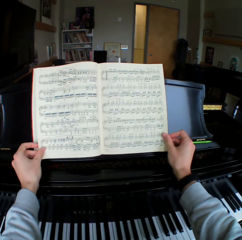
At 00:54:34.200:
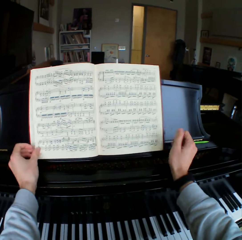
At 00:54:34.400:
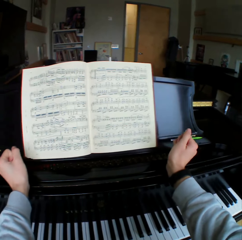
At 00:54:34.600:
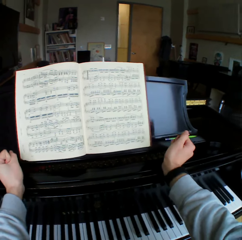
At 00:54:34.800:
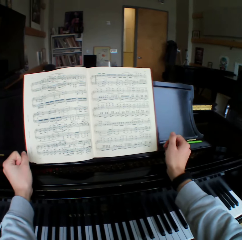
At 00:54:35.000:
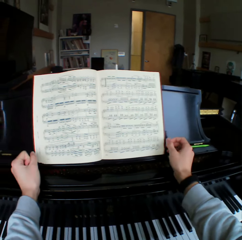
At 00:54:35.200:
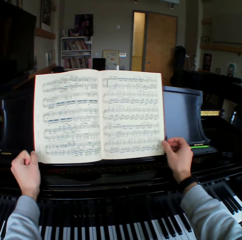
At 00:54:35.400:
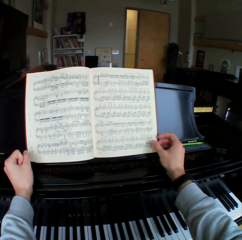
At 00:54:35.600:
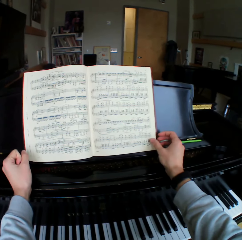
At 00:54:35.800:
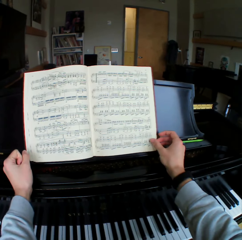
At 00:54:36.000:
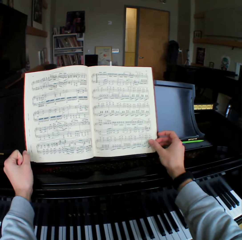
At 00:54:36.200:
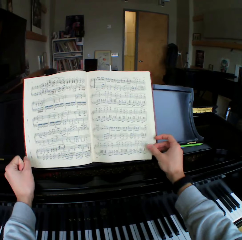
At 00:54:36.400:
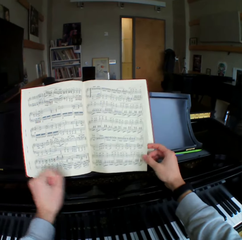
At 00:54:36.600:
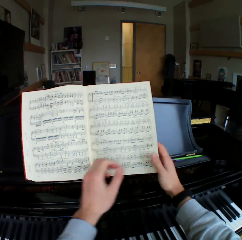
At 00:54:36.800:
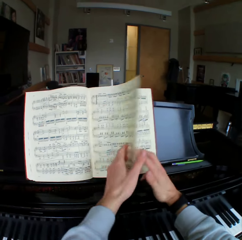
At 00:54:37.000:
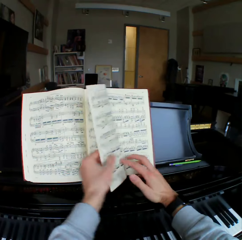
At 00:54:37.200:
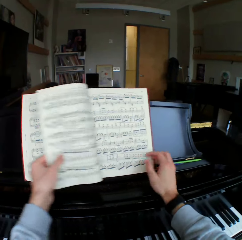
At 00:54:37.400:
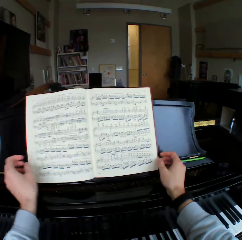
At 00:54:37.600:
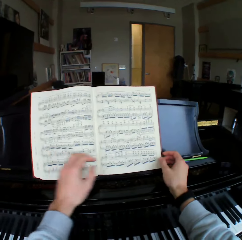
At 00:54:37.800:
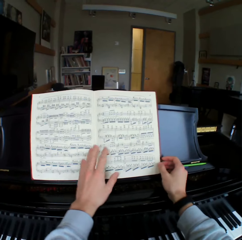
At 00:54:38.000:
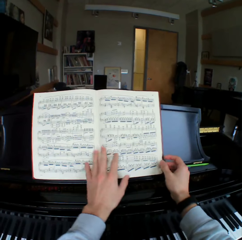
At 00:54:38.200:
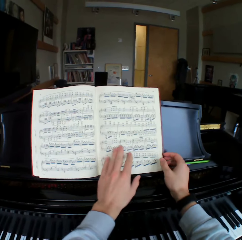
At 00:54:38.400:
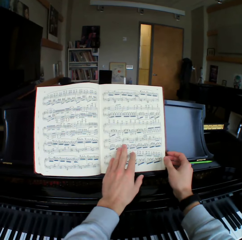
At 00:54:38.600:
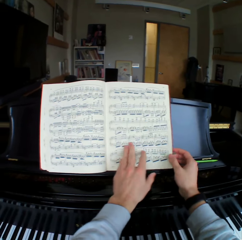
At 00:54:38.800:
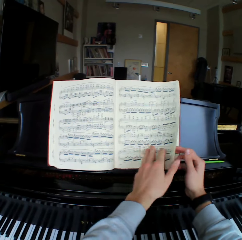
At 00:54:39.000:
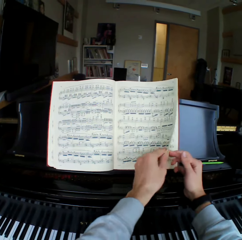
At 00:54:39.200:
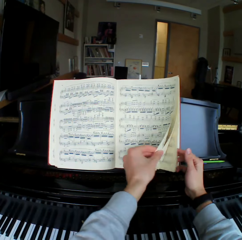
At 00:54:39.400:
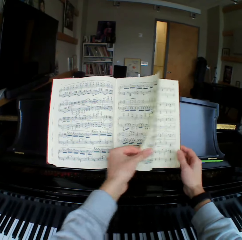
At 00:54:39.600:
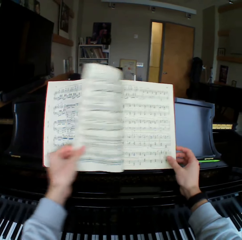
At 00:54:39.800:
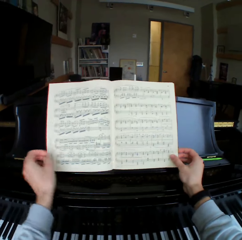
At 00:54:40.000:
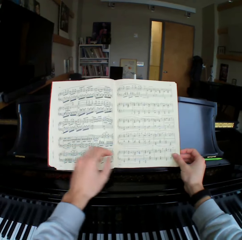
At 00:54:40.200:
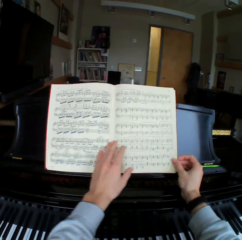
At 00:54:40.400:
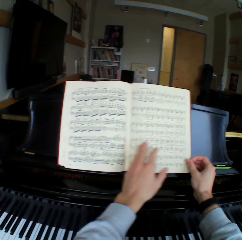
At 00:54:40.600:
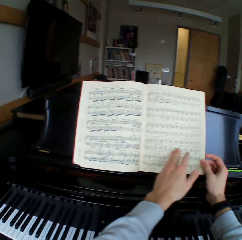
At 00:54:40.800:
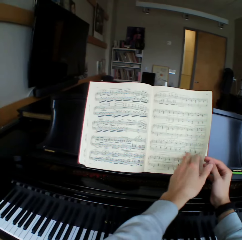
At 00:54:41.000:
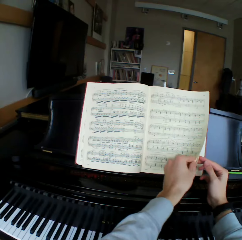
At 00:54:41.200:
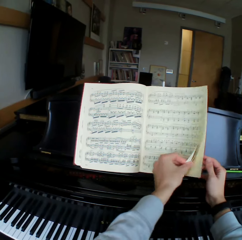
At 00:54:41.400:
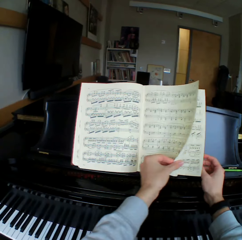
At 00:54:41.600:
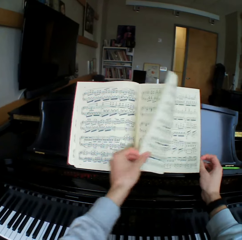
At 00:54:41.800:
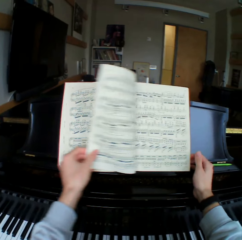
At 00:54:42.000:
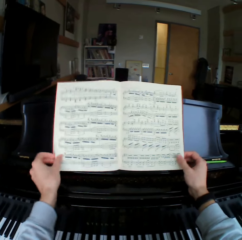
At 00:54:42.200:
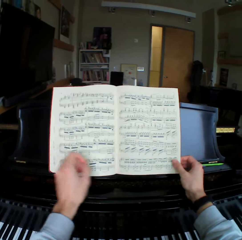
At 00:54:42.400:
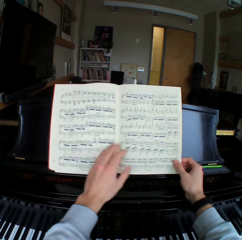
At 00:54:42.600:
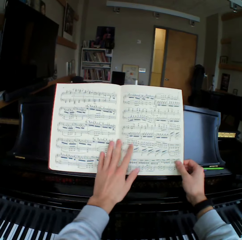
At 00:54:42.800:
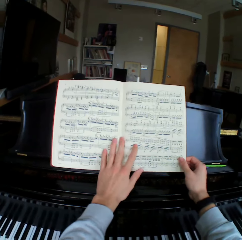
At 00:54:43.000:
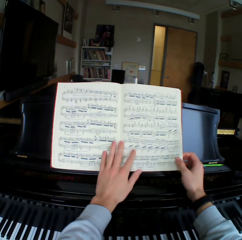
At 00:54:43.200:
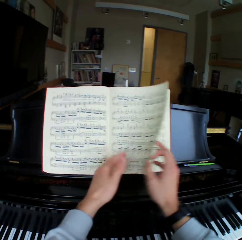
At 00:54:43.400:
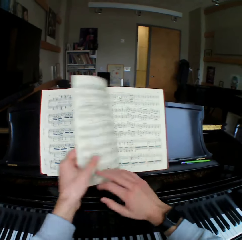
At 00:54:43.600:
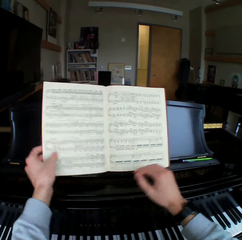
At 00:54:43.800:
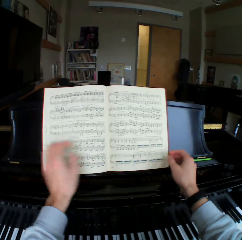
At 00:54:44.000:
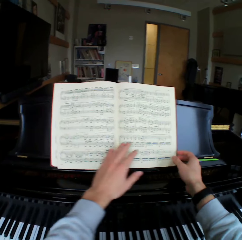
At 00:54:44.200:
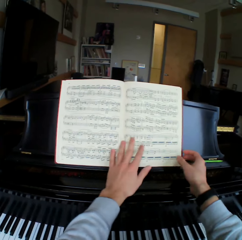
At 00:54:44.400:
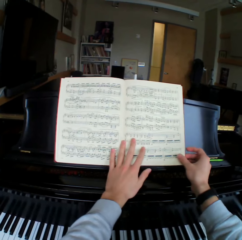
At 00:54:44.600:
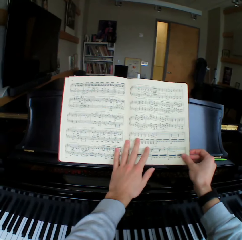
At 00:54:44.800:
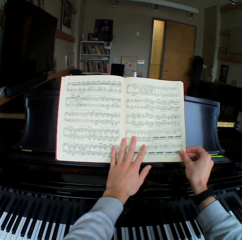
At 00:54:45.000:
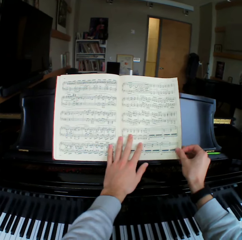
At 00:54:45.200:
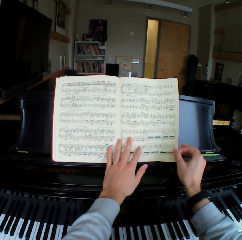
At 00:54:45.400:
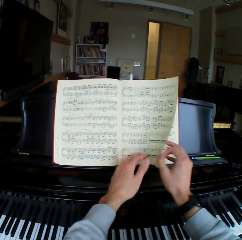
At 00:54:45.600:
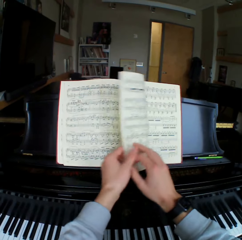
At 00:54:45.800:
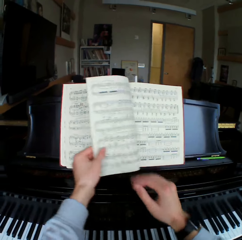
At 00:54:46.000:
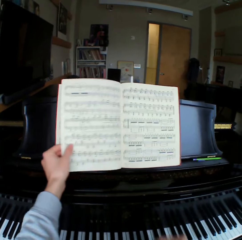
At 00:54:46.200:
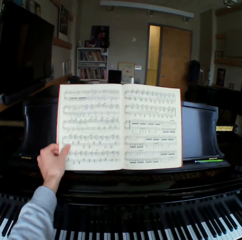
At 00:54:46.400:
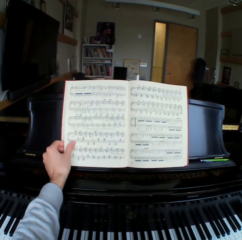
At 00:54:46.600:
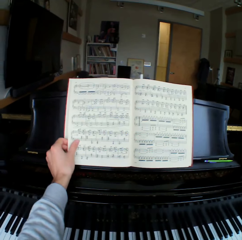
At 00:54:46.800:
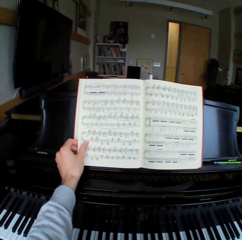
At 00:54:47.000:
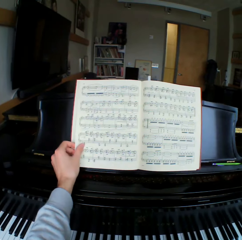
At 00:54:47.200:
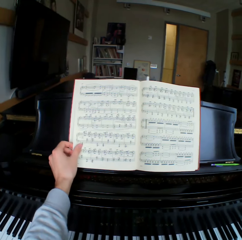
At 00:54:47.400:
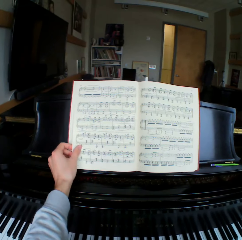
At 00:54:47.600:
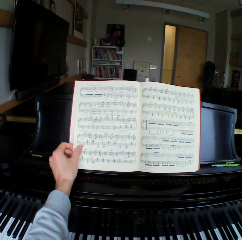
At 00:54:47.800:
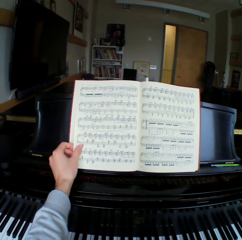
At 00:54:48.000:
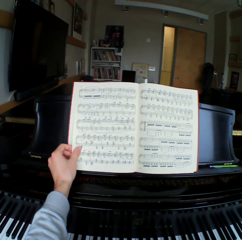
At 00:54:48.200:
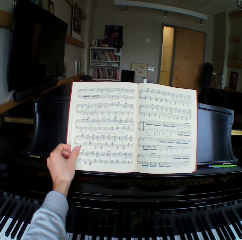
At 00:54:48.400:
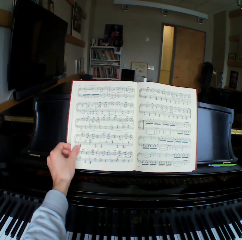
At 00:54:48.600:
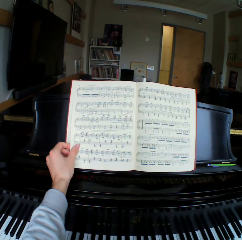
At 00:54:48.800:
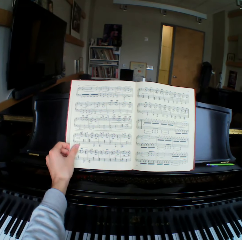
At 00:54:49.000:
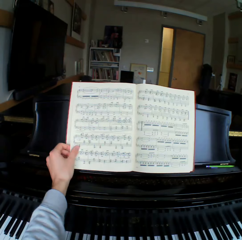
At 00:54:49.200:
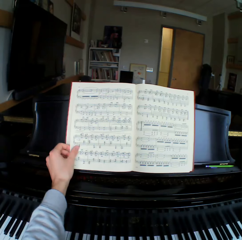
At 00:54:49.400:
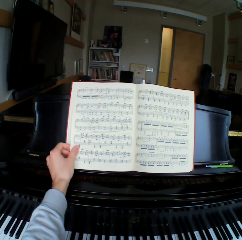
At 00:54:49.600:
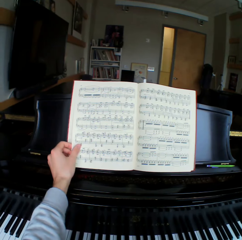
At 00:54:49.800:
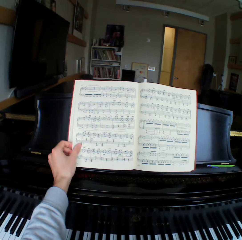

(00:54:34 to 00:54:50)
The camera wearer removes both hands from the book or music book on the piano book stand. He places both hands on the fall board of the piano. He holds the music book. He flips through the pages of the book with both hands. He looks at the music book. He holds the music book. He moves the left hand on the music book. He turns the pages of the music book. He holds the music book. He moves the left hand on the music book. He turns the pages of the music book. He moves the left hand on the music book. He holds the music book. He turns the pages of the music book. He holds the music book. He removes his right hand from the book. He turns the pages of the music book. He puts the pages of the music book together. He looks at the music book.

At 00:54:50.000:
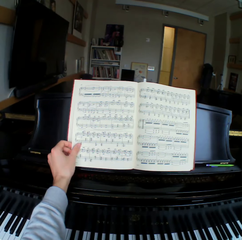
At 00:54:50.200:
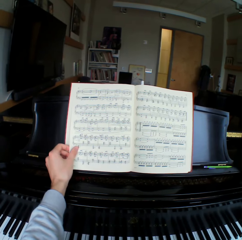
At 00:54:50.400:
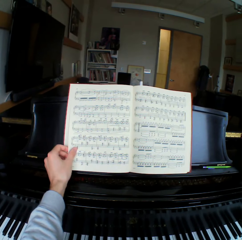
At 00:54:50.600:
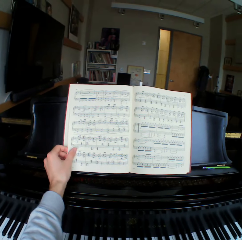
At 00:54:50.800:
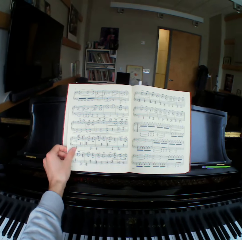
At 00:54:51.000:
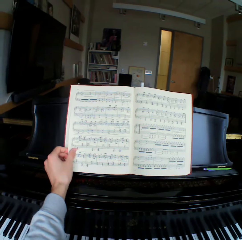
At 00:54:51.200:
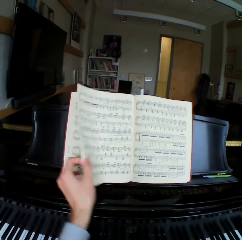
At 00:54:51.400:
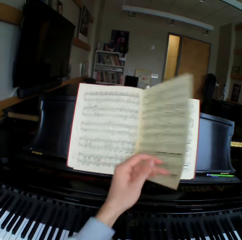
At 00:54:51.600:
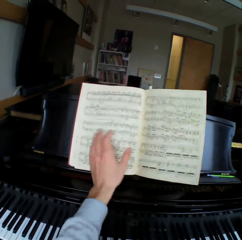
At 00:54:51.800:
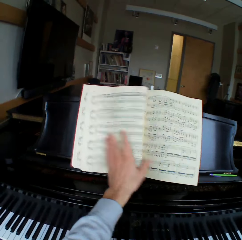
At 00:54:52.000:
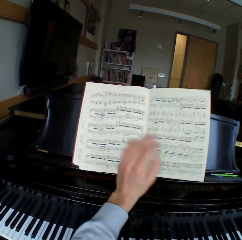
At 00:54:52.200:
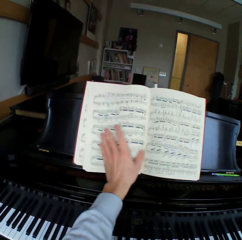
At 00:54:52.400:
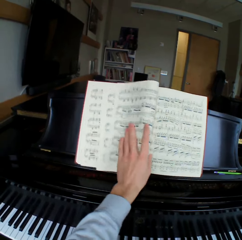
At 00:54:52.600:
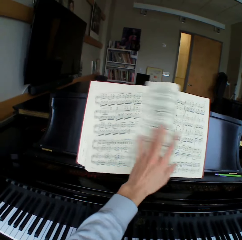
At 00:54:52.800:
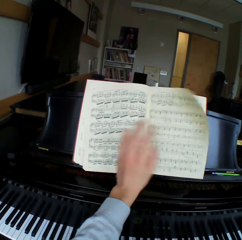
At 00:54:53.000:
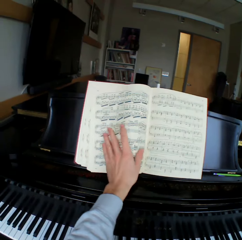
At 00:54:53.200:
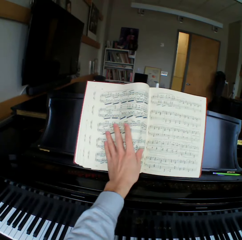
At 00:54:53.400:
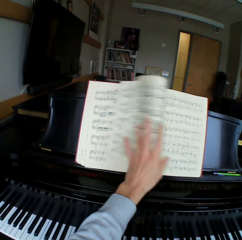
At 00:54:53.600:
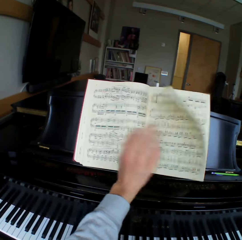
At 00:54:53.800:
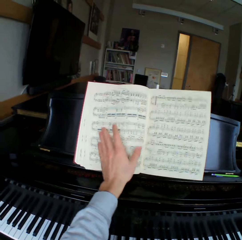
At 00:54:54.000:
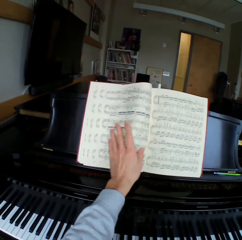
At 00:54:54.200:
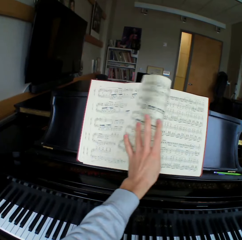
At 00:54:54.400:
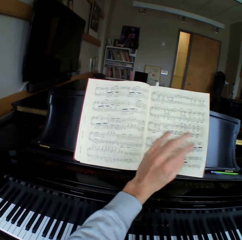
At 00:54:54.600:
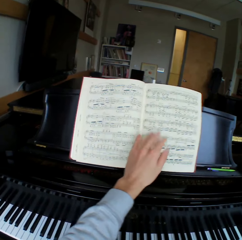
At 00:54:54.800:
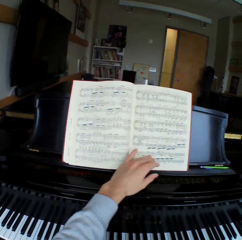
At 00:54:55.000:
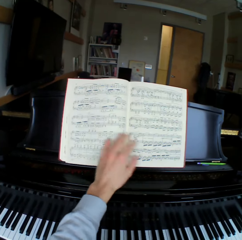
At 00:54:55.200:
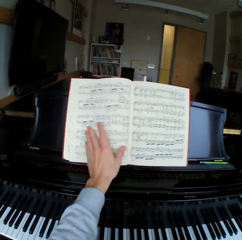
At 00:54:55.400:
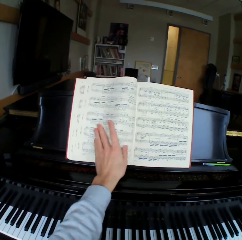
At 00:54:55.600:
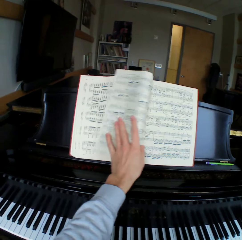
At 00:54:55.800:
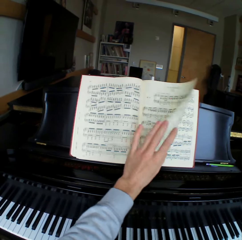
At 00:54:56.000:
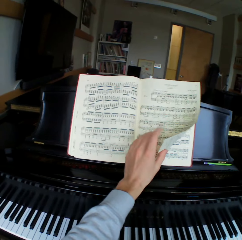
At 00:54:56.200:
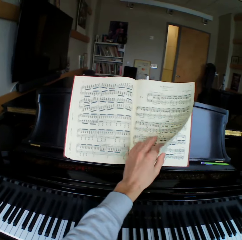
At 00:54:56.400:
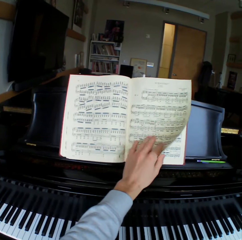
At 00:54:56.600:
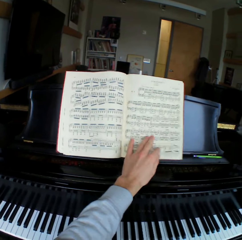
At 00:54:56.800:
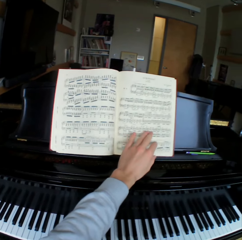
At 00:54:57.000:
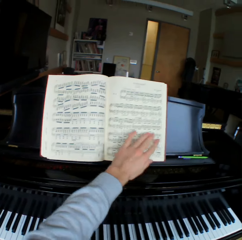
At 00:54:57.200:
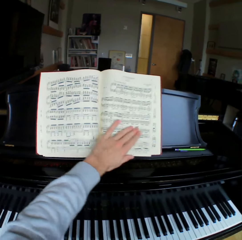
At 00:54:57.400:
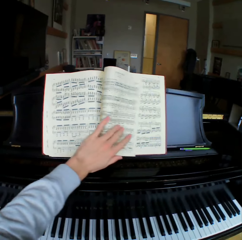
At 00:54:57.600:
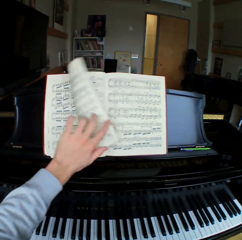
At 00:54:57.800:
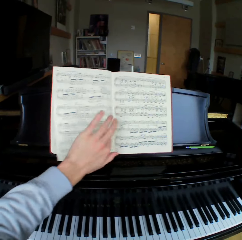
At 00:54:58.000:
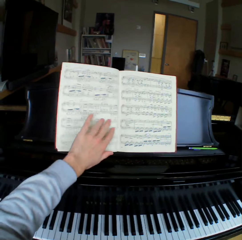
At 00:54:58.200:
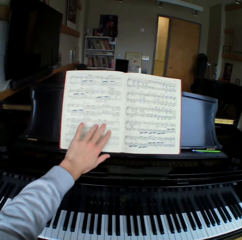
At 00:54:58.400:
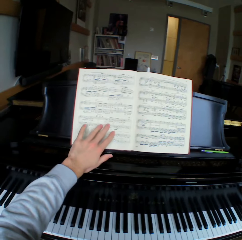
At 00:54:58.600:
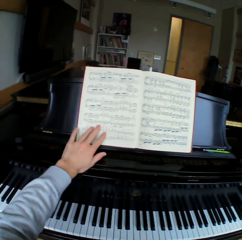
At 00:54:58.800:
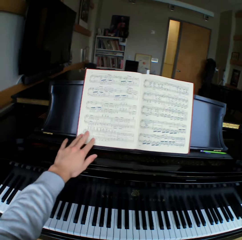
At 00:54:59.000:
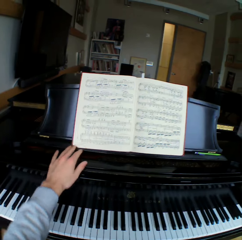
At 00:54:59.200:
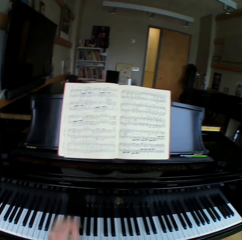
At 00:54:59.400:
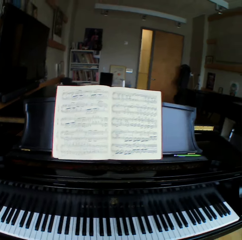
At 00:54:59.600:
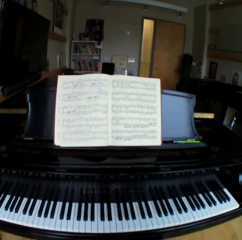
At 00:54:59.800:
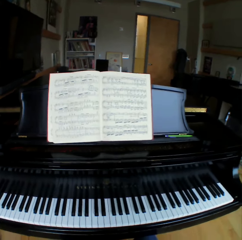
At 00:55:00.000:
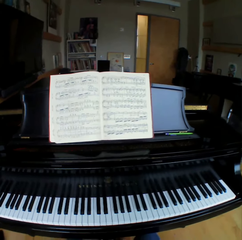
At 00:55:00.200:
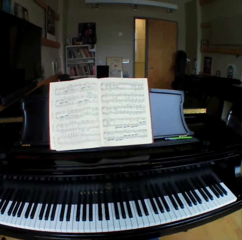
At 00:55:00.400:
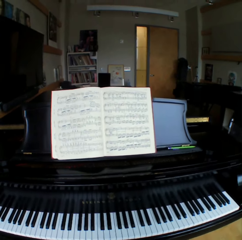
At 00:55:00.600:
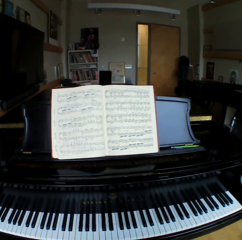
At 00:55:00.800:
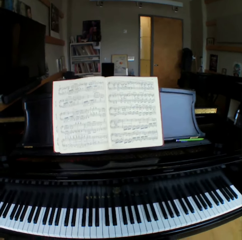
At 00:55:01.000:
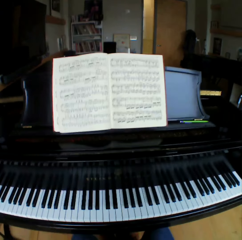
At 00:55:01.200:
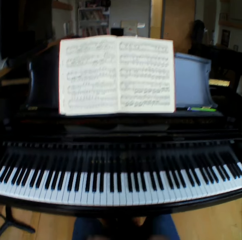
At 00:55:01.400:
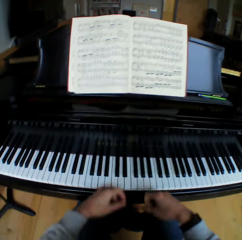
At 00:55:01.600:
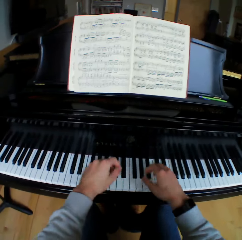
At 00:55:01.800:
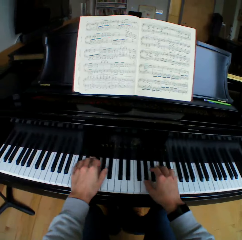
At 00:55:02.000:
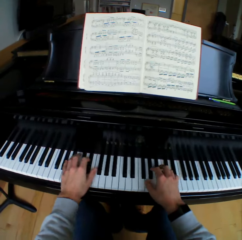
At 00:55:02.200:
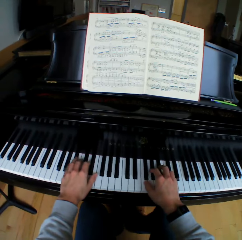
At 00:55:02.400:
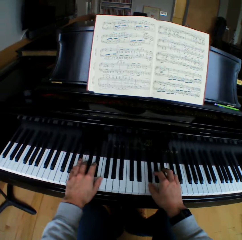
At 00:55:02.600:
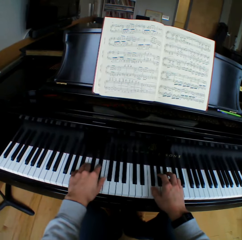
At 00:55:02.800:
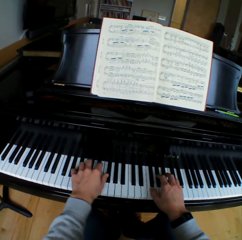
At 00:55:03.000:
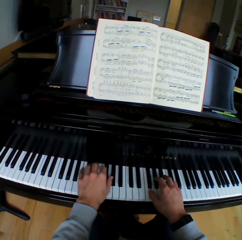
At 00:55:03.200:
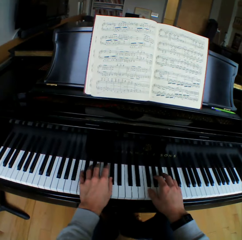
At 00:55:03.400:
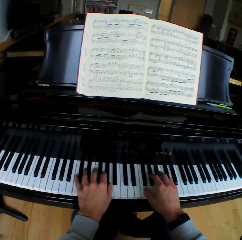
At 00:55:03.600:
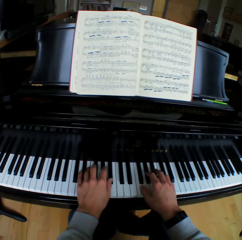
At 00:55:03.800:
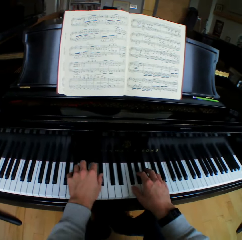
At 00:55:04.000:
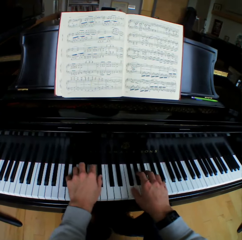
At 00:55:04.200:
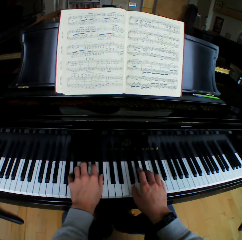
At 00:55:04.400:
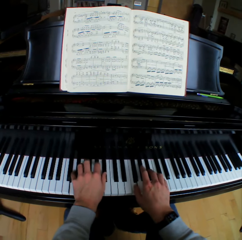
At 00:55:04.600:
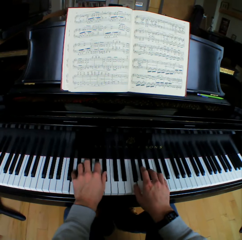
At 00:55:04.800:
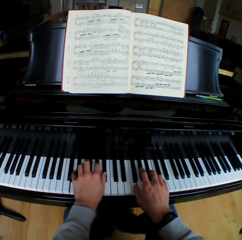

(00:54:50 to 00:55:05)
The camera wearer flips through the book or music book pages with his left hand. He holds the music book. He turns the pages of the music book. He holds the music book. He turns the pages of the music book. He holds the music book. He removes his left hand from the book. He looks at the piano. He places both hands on the piano. He lifts both hands. He moves the left hand. He plays the piano with both hands.
